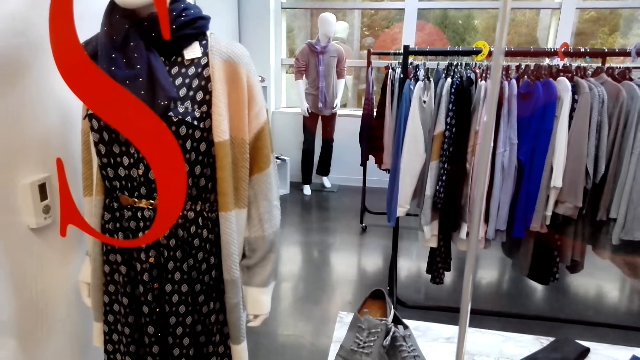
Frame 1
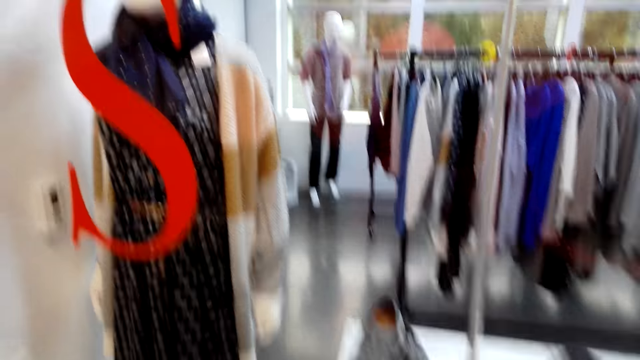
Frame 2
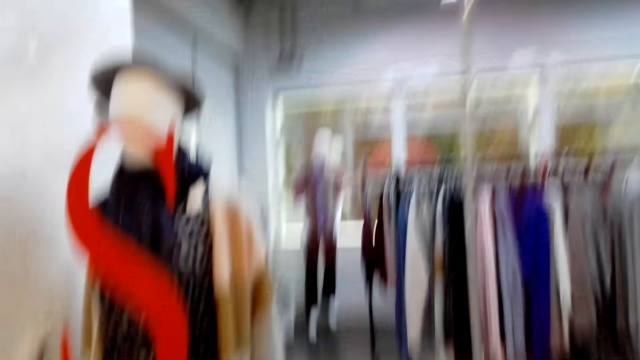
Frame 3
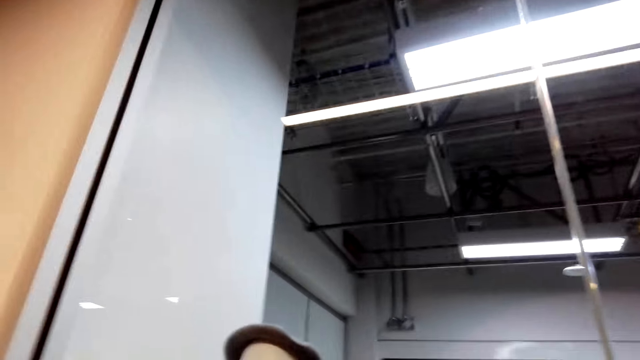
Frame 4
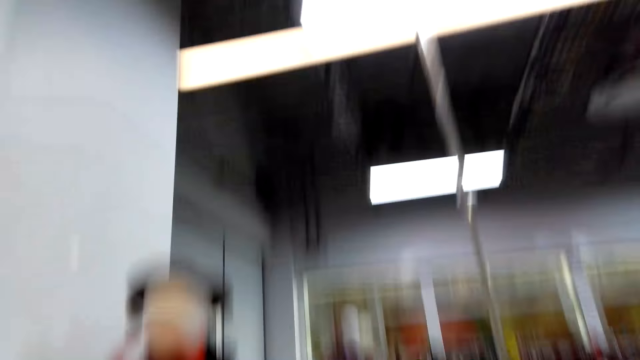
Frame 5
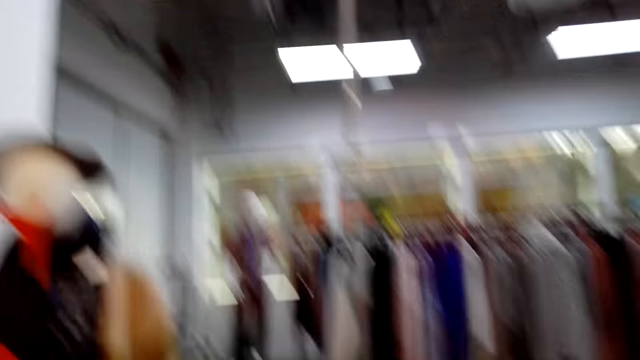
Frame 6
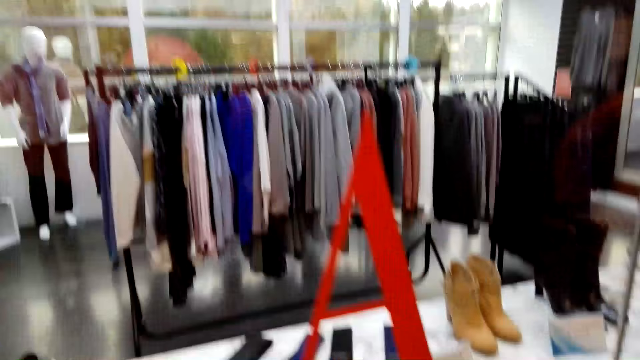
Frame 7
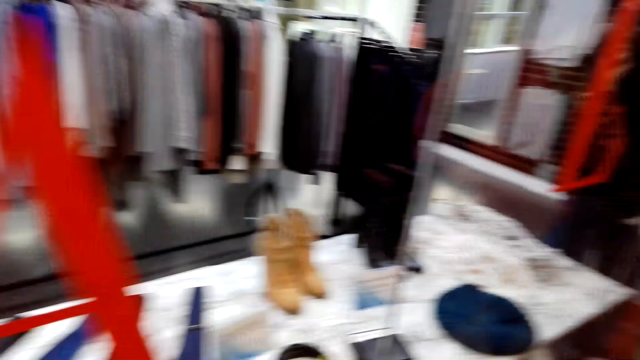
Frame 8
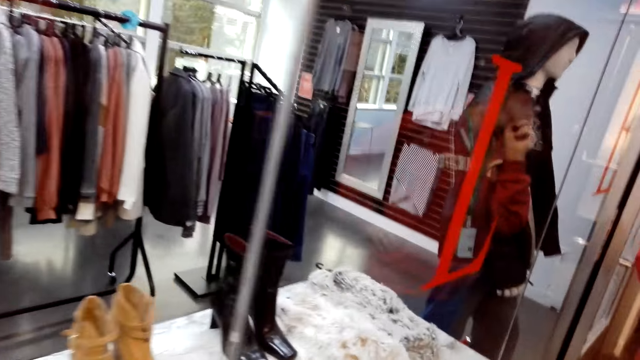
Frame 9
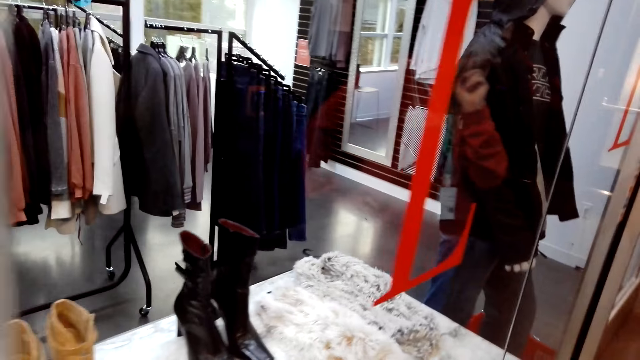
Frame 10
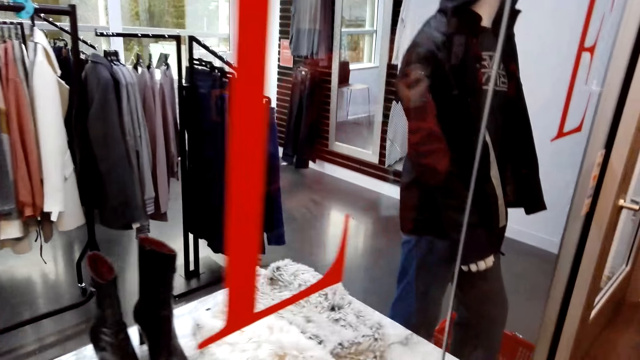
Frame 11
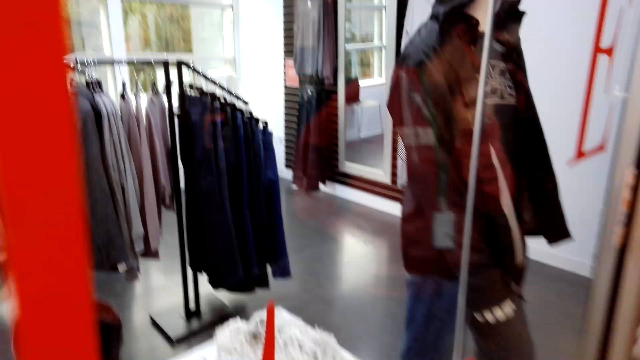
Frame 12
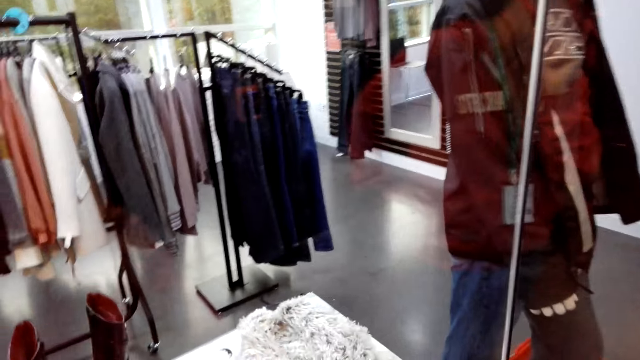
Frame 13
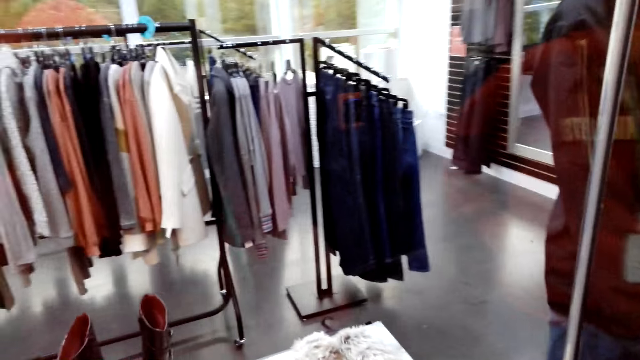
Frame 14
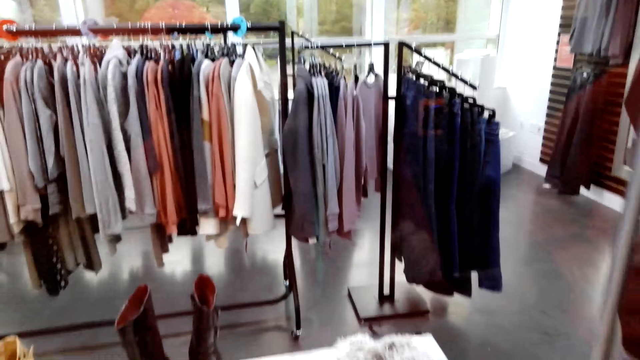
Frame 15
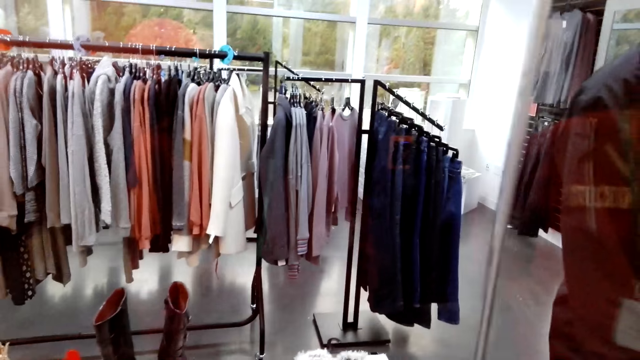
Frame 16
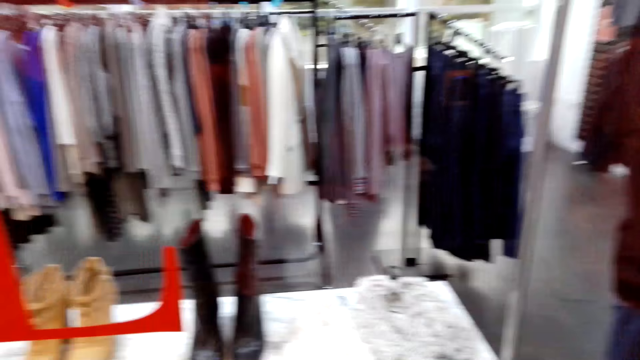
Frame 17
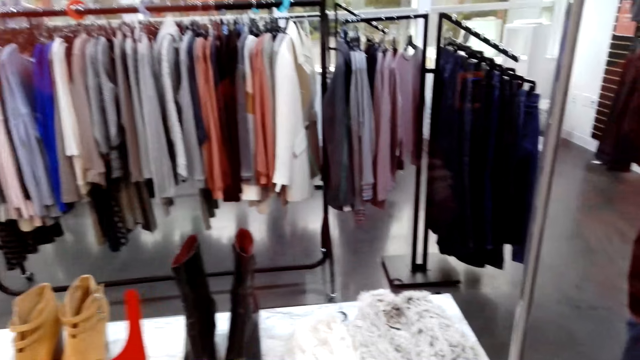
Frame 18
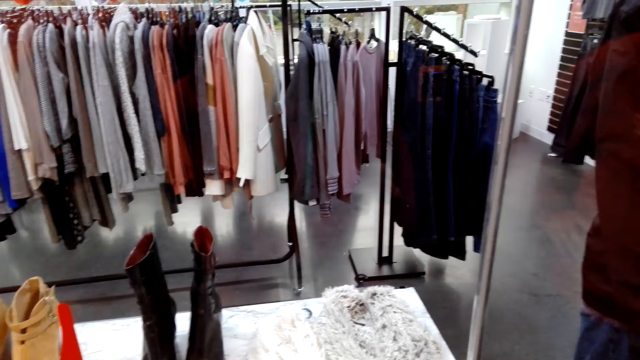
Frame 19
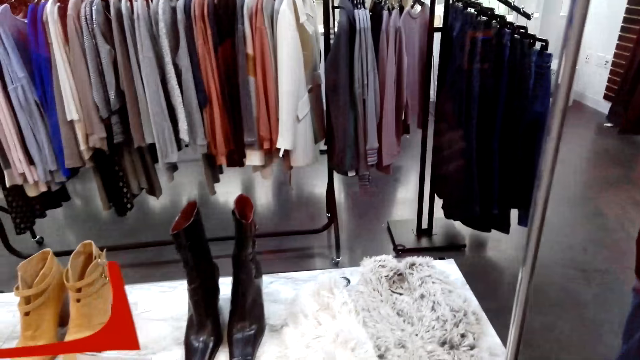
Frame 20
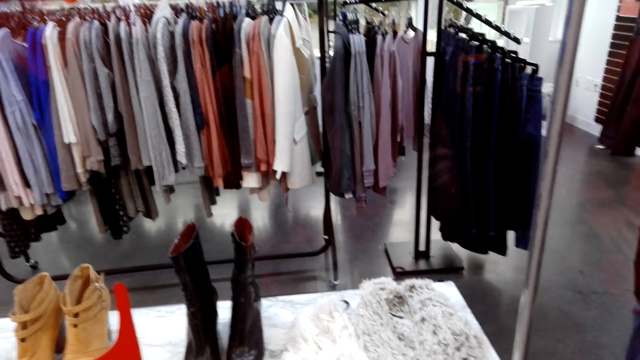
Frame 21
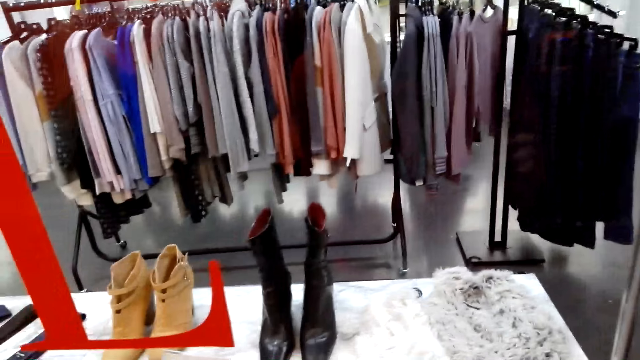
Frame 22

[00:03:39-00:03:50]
A woman points something to another woman through the mirror with her finger and moves around with the other woman in the shop. The camera wearer walks around the room.

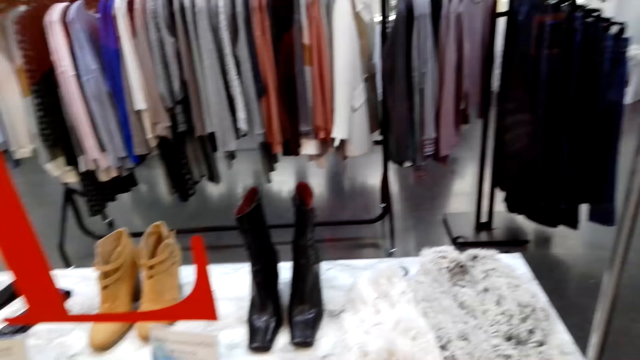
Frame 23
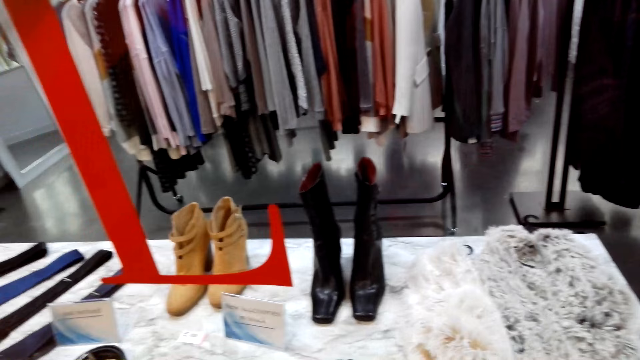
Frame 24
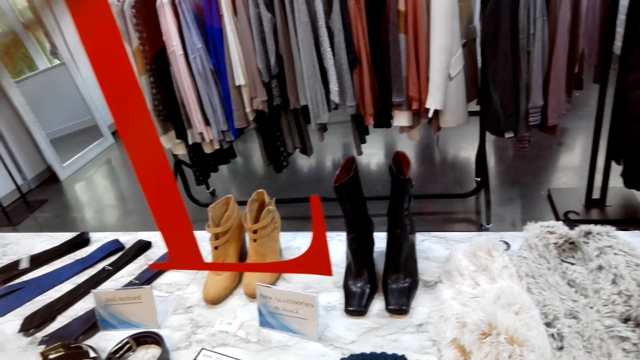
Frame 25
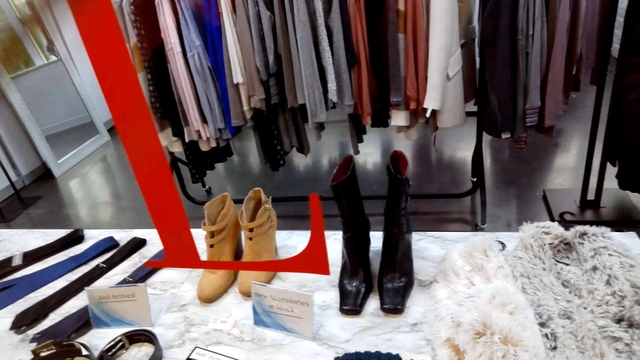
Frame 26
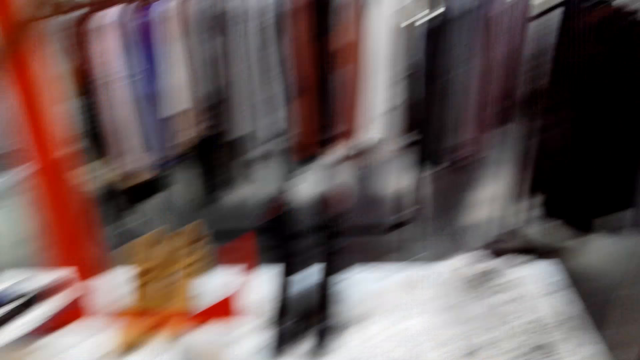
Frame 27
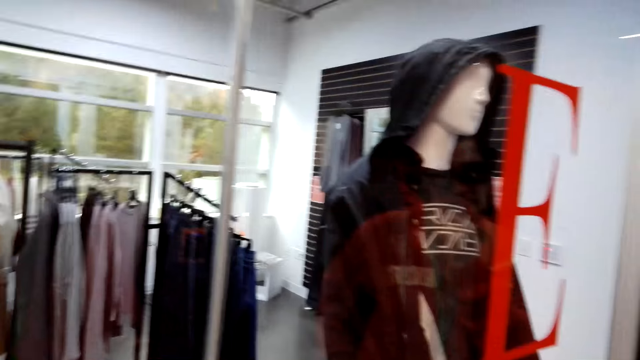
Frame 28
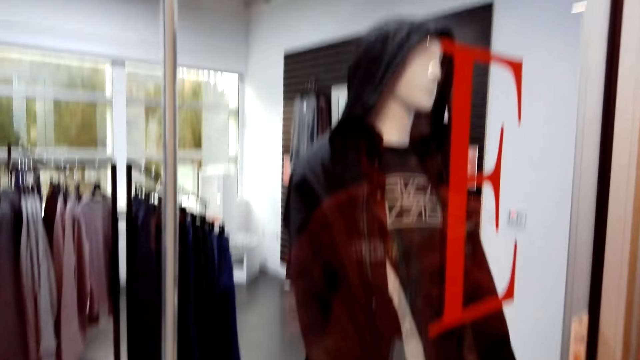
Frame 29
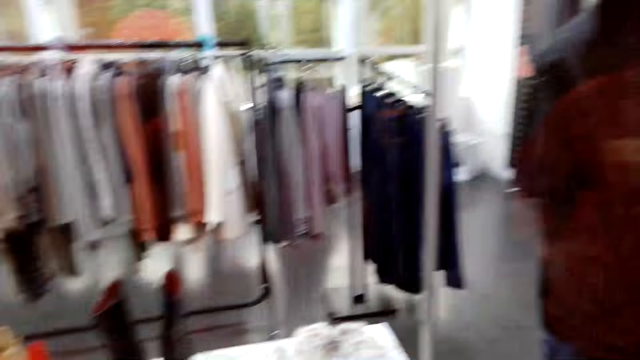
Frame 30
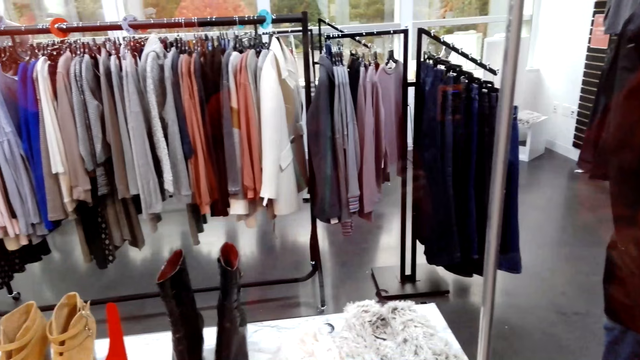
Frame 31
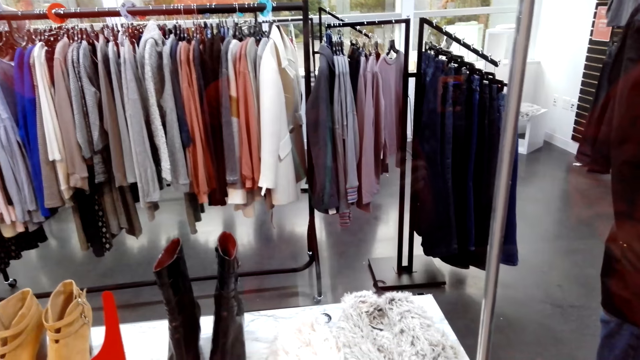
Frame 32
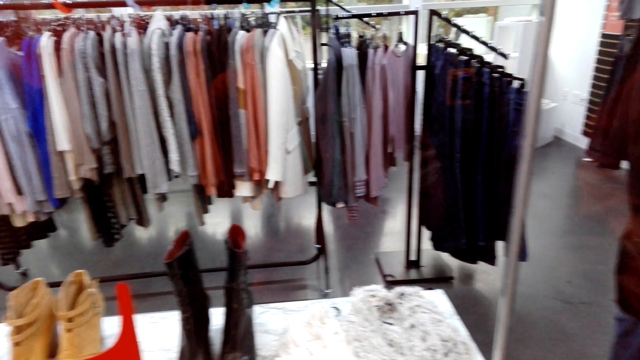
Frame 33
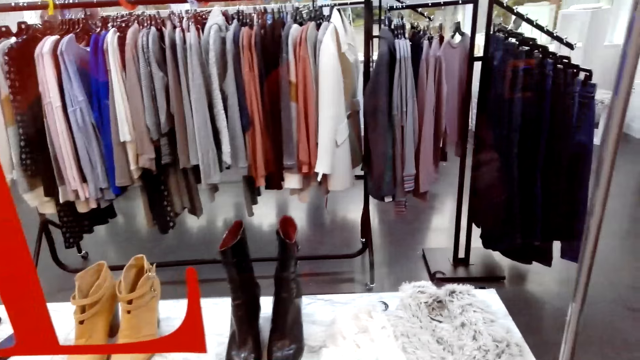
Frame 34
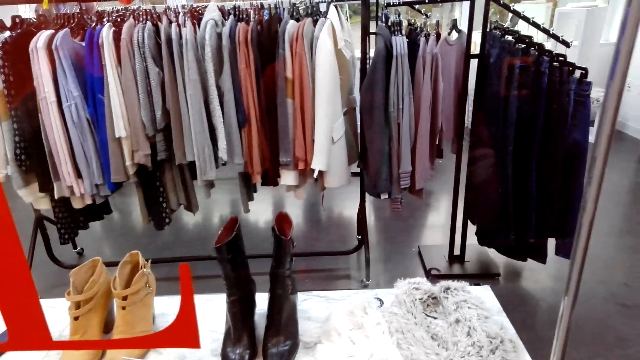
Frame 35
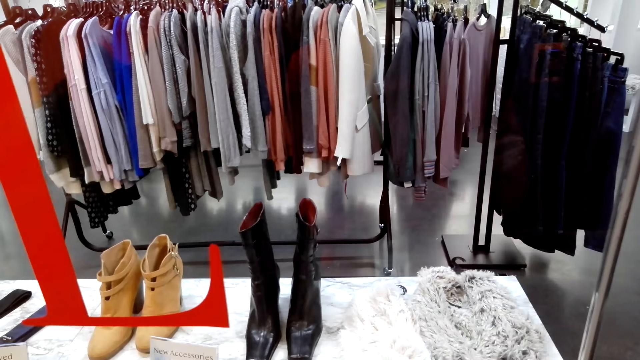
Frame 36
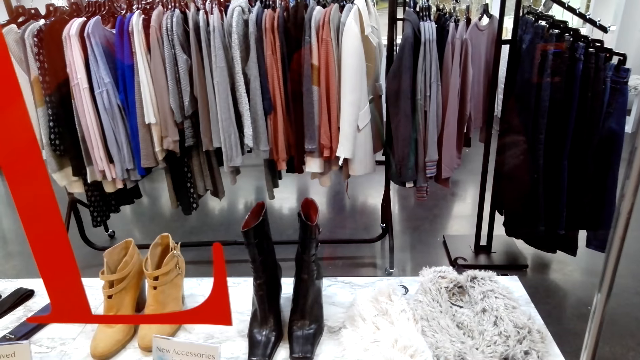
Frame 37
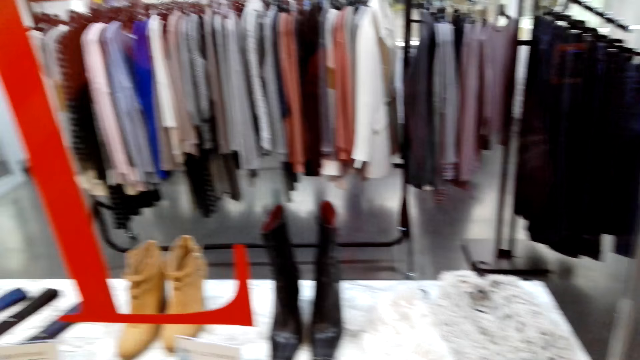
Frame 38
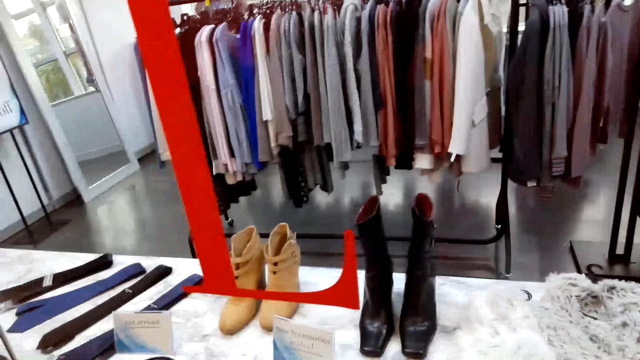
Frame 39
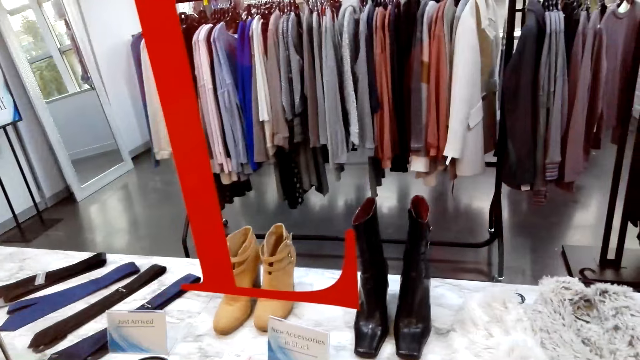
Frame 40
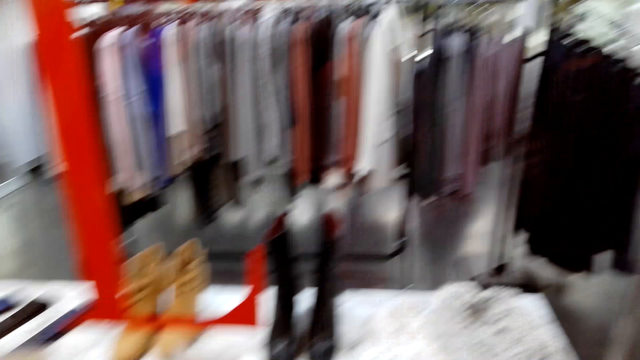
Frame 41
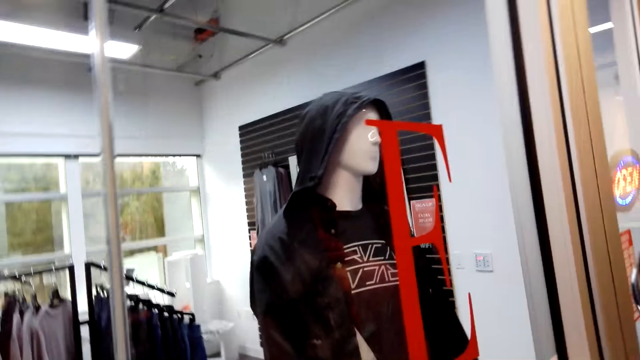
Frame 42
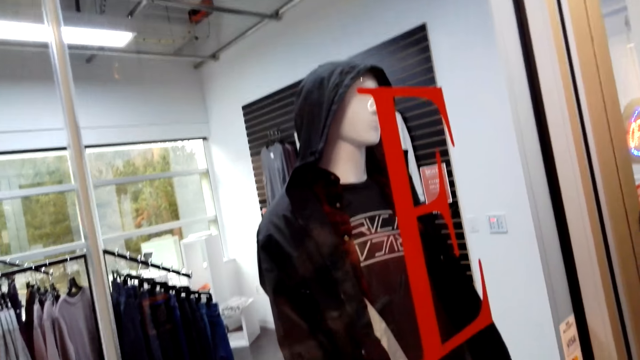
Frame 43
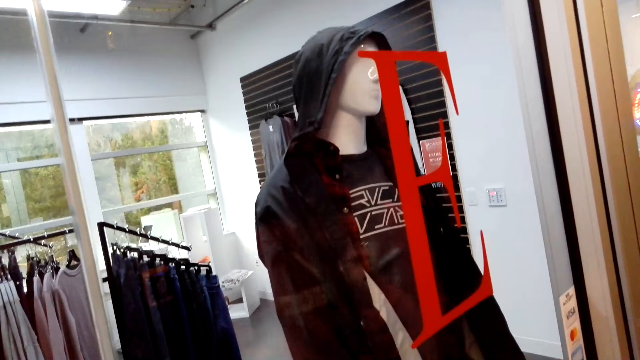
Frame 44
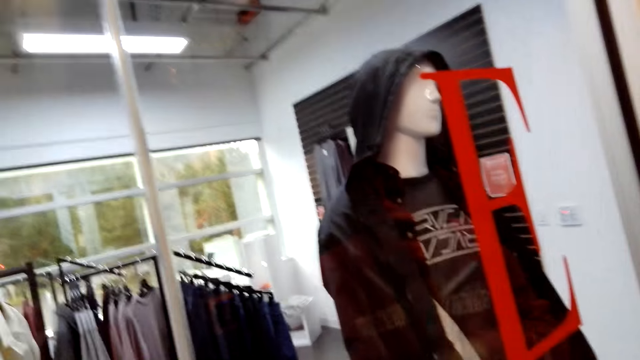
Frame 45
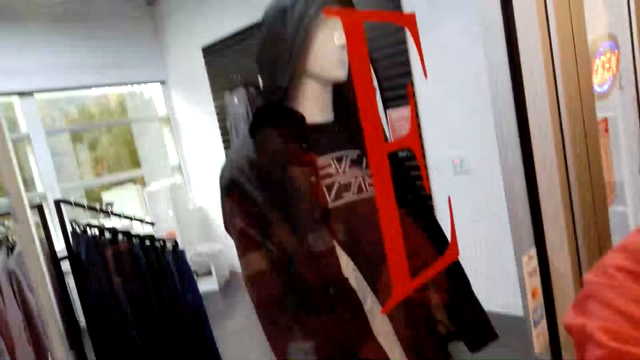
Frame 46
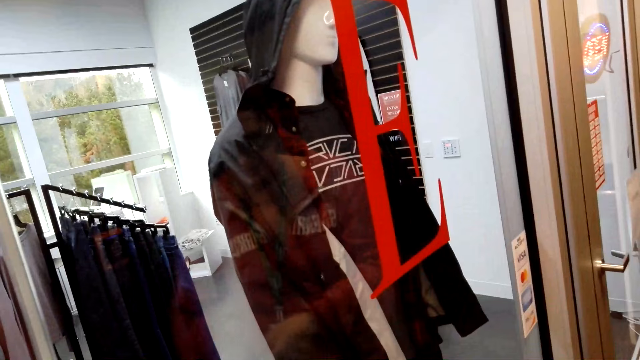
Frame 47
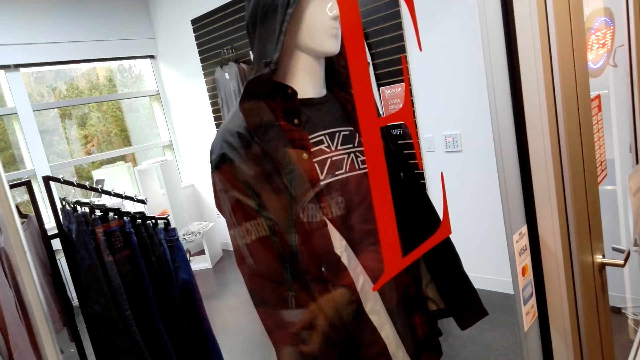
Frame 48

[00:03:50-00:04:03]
The camera wearer stares at the boots. They stare at the jacket. A woman demonstrates something to another woman.
